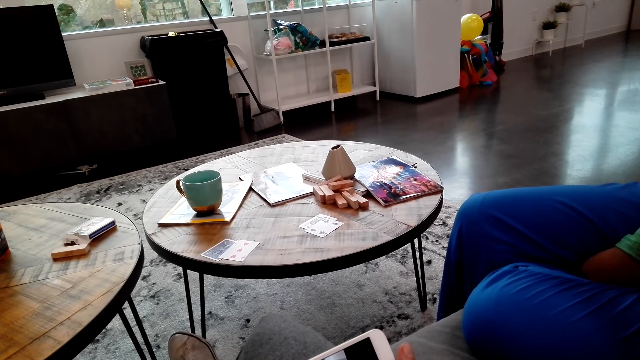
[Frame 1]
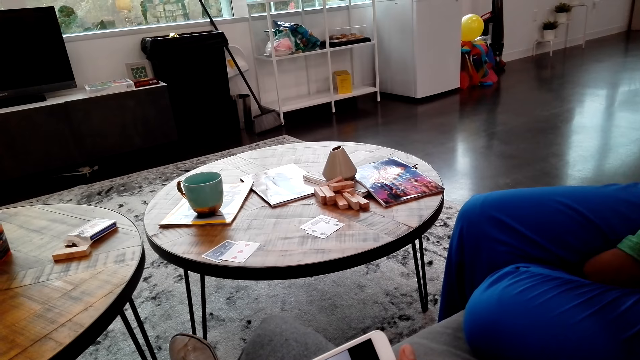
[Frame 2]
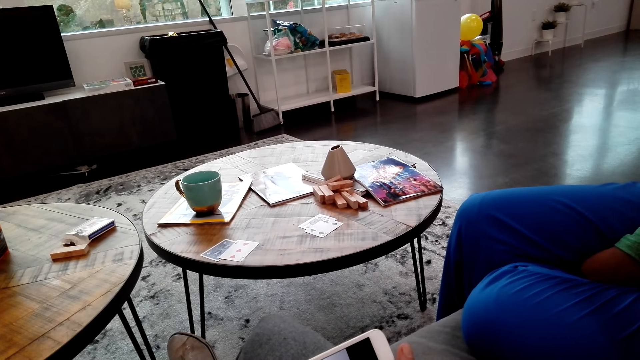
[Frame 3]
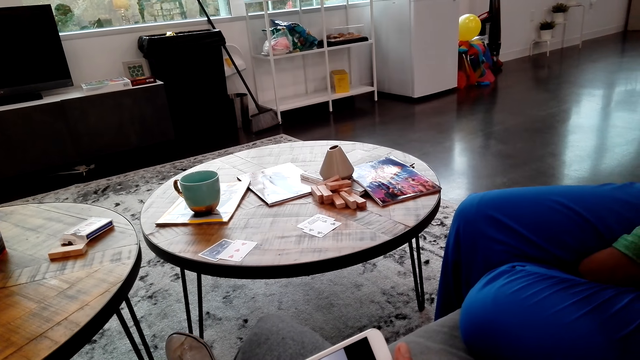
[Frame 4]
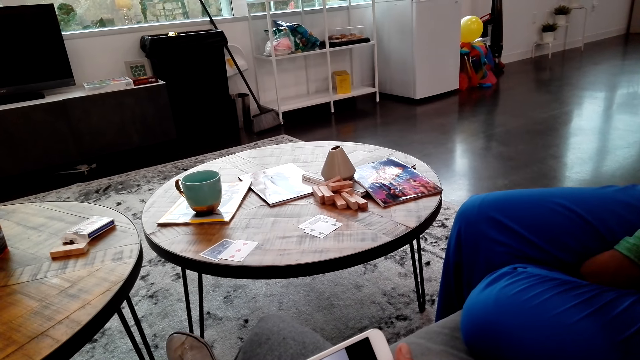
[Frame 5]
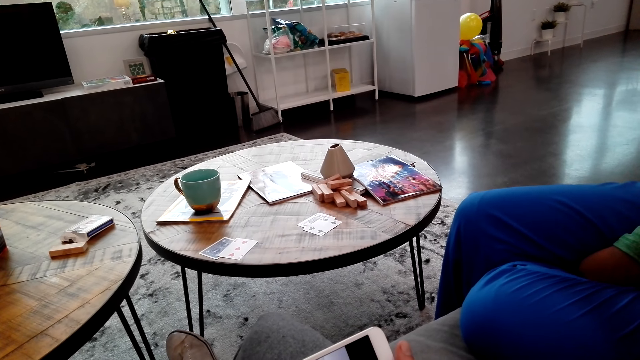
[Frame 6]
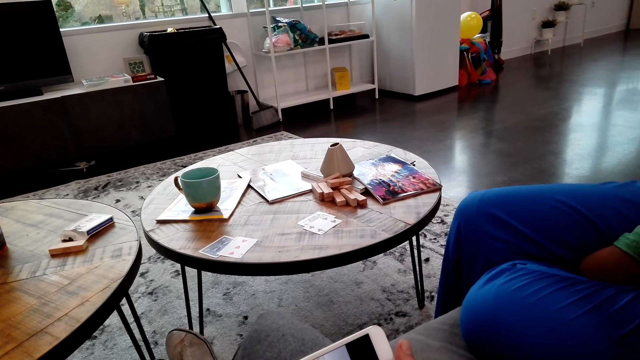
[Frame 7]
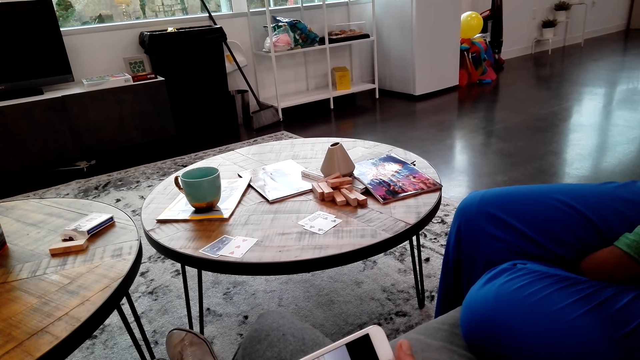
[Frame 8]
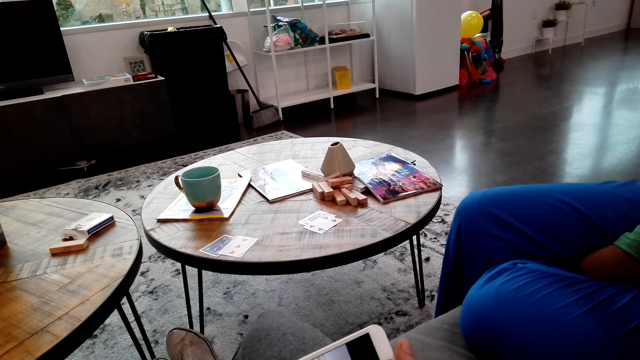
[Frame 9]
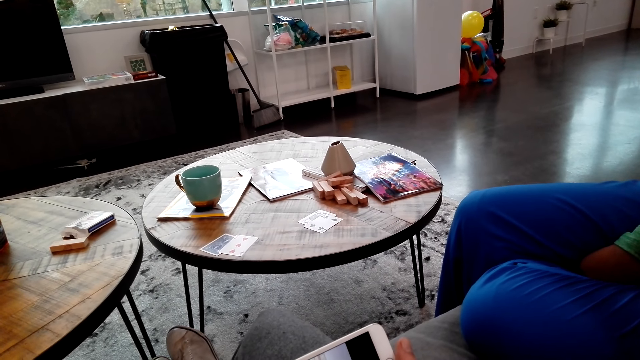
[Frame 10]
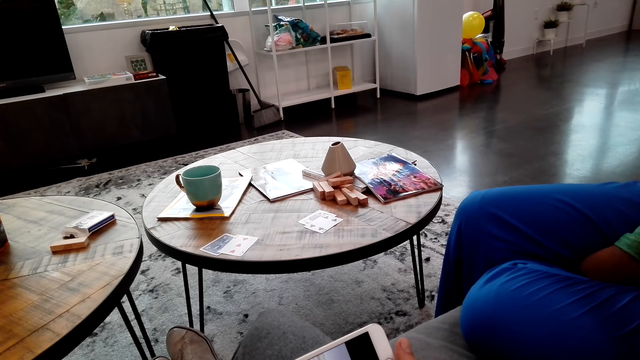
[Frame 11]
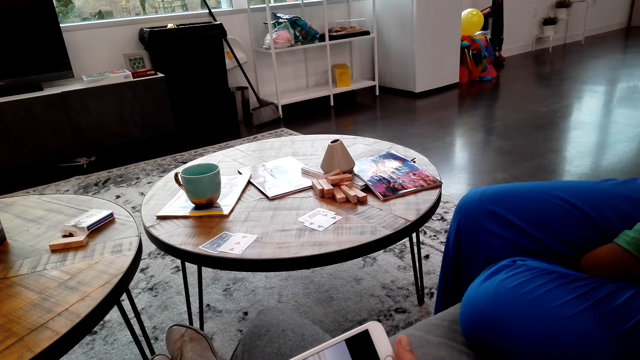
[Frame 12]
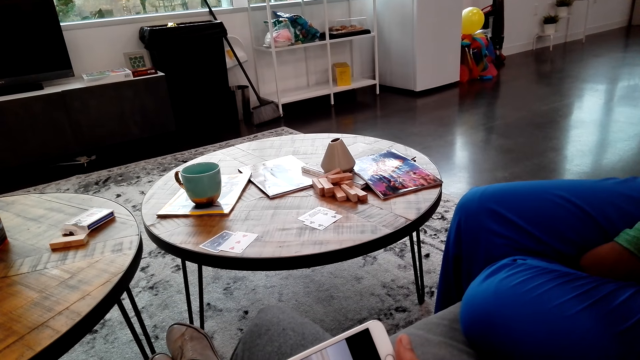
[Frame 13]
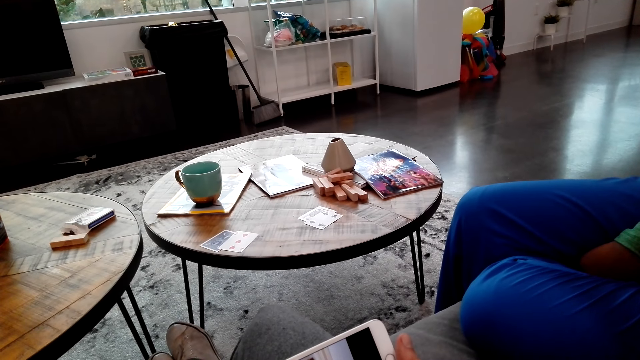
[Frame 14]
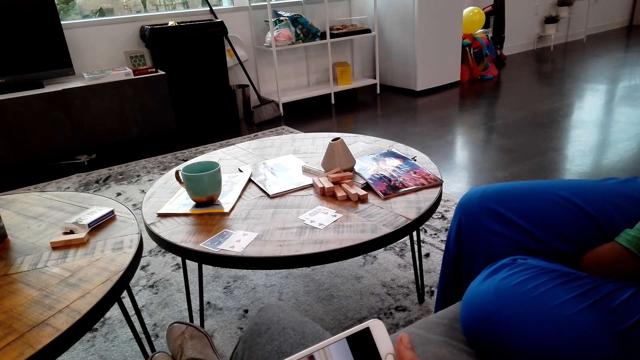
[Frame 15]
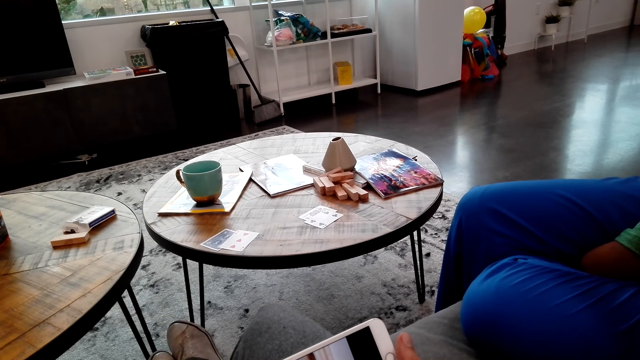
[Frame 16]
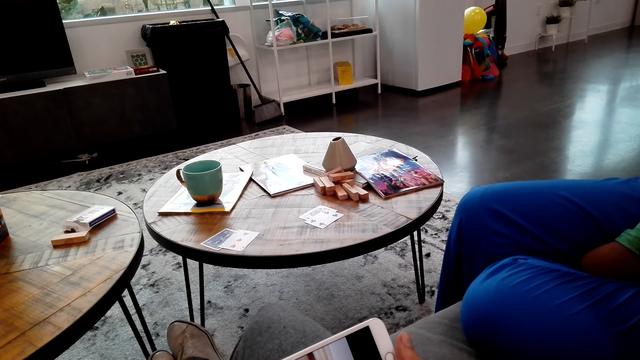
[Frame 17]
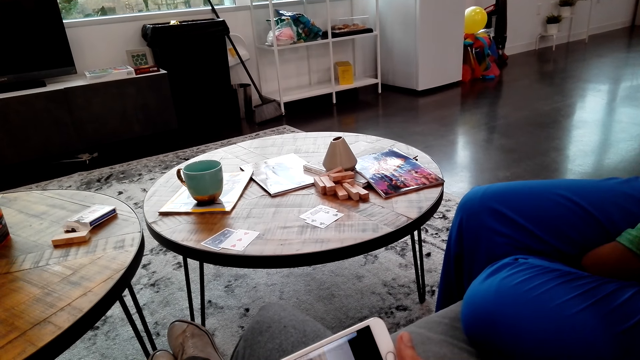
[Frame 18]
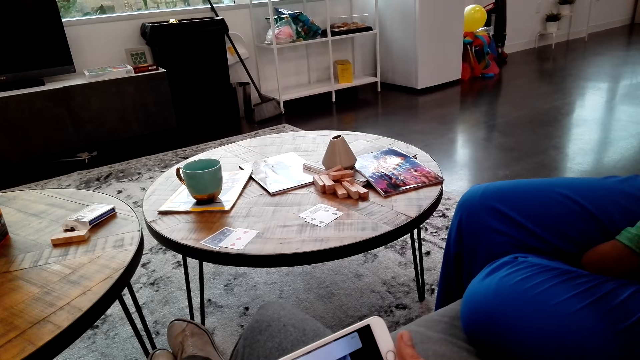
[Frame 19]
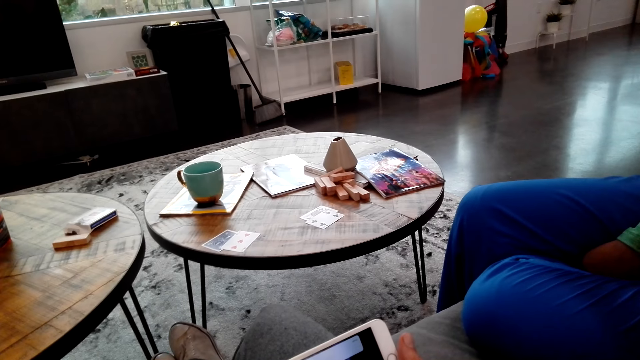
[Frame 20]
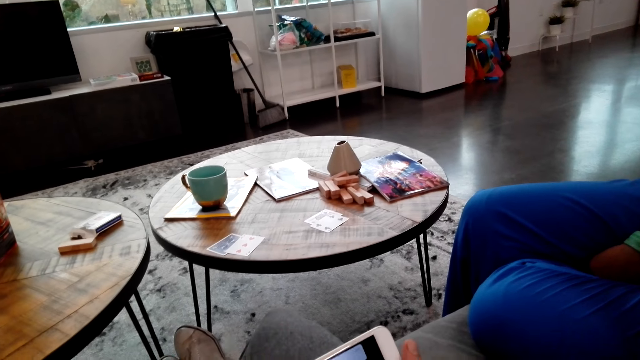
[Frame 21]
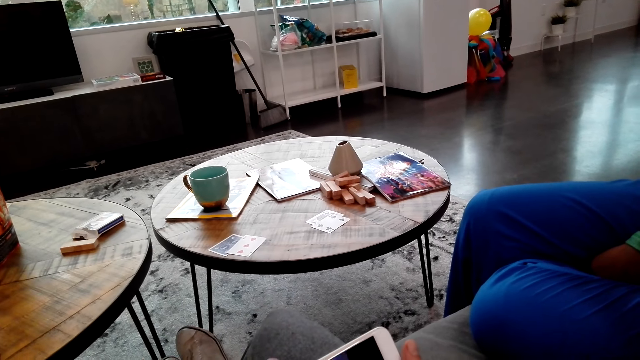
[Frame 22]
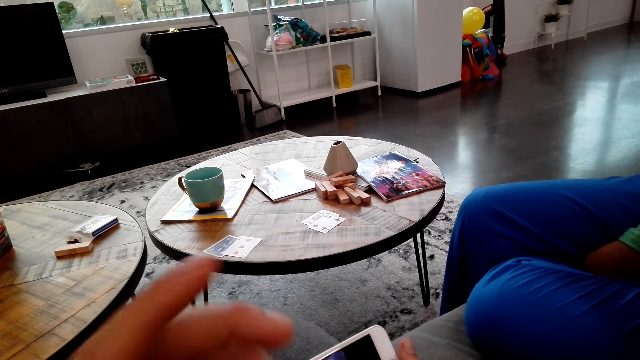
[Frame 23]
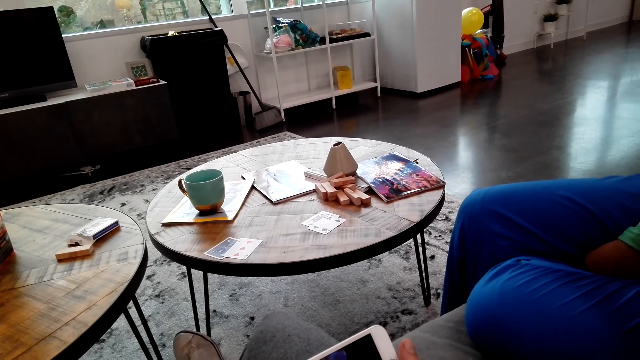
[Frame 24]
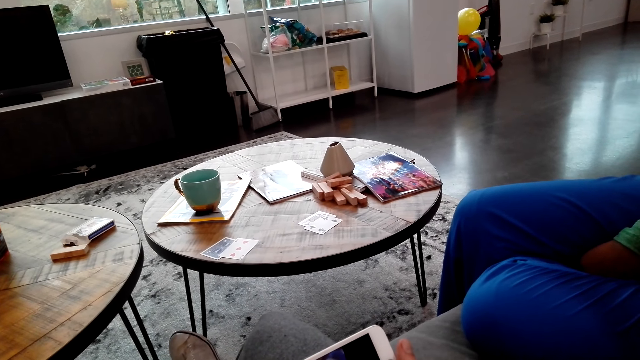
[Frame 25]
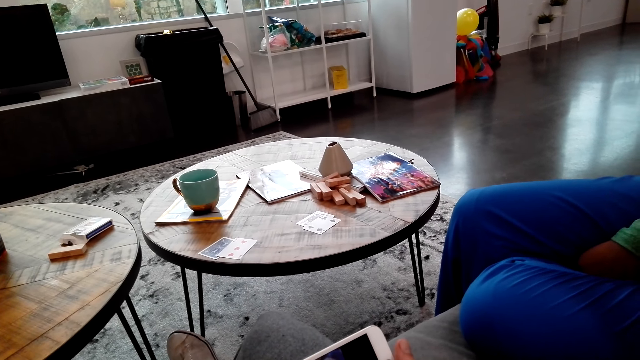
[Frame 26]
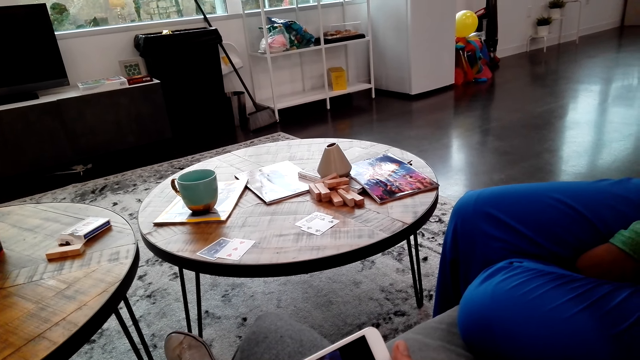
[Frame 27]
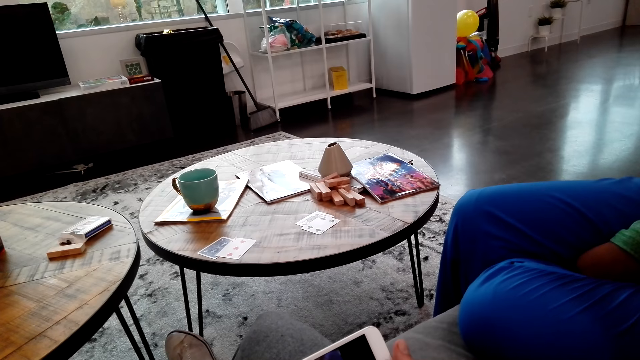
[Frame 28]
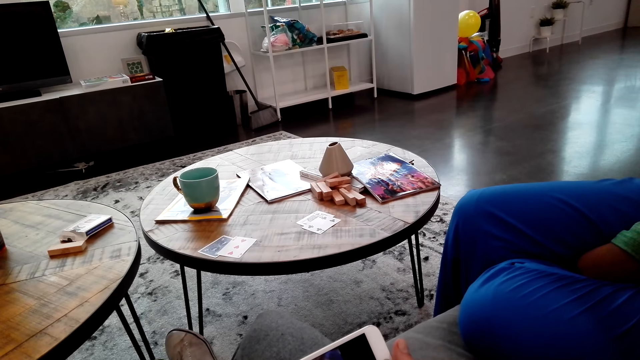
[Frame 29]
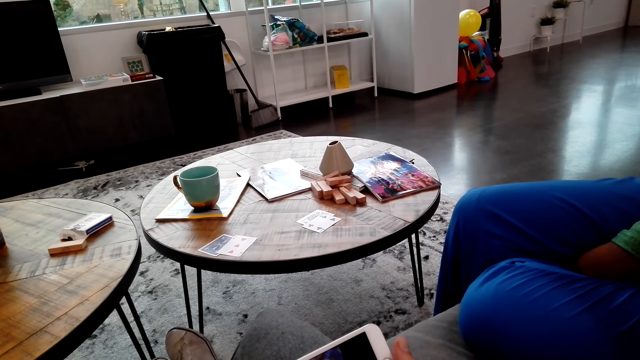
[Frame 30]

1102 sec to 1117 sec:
The camera wearer watches a game on the phone. They lift a hand. A woman speaks to the camera wearer.

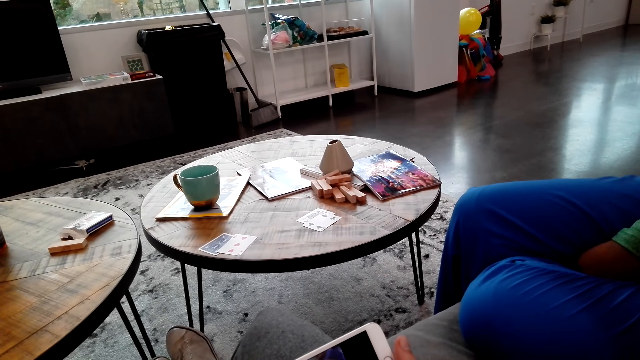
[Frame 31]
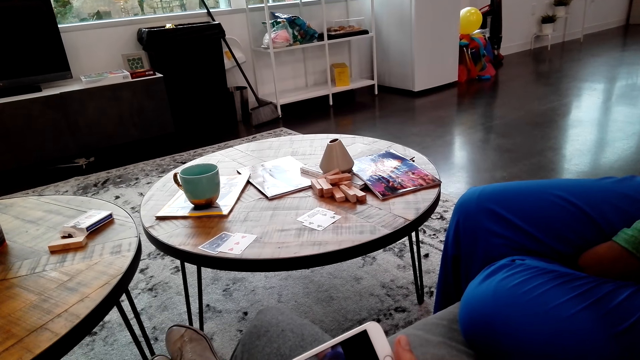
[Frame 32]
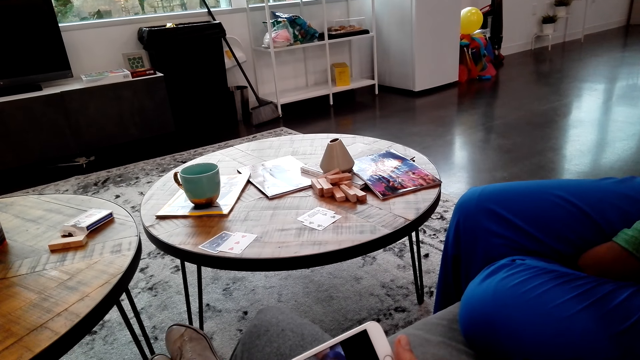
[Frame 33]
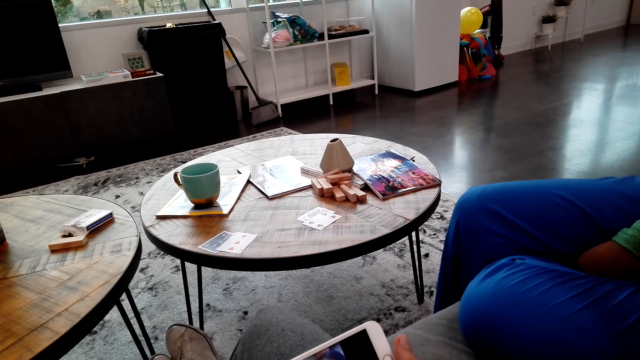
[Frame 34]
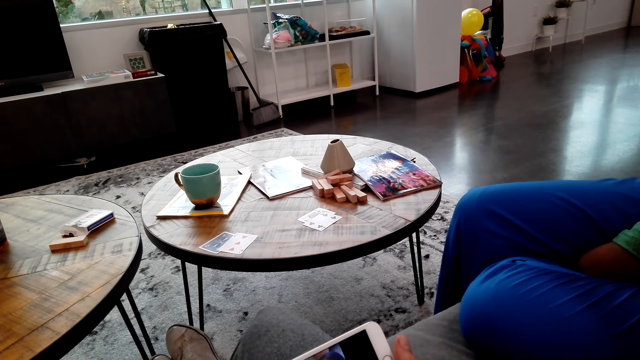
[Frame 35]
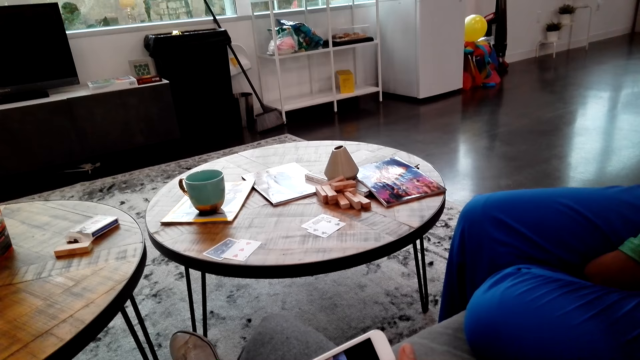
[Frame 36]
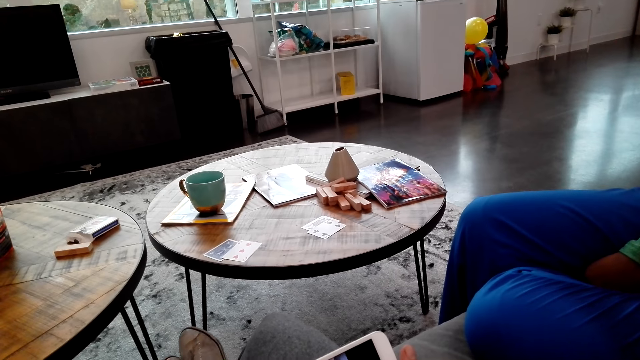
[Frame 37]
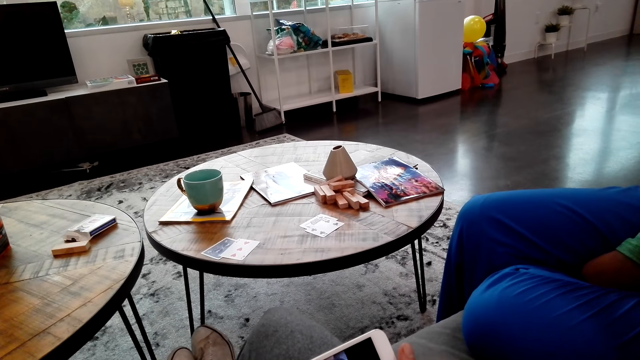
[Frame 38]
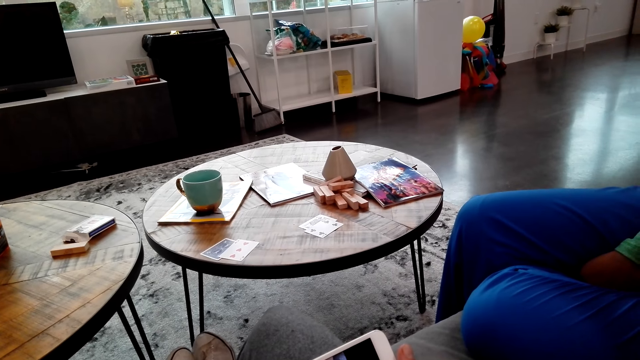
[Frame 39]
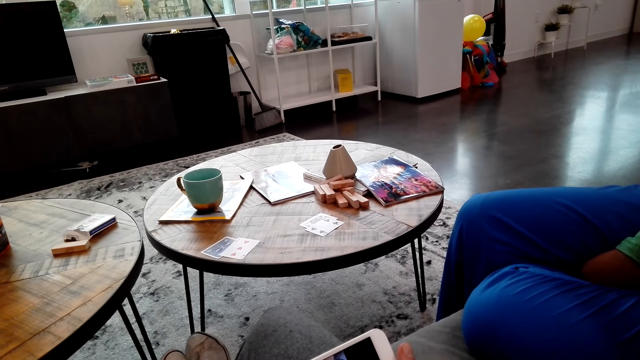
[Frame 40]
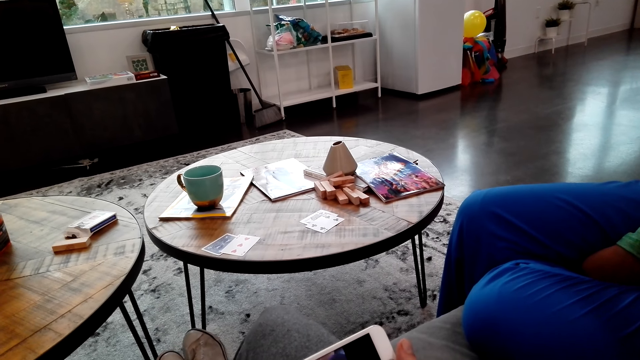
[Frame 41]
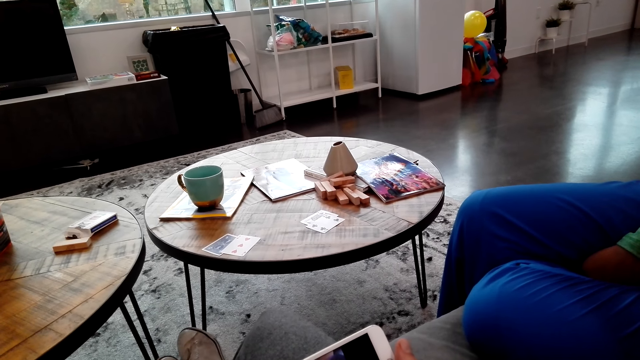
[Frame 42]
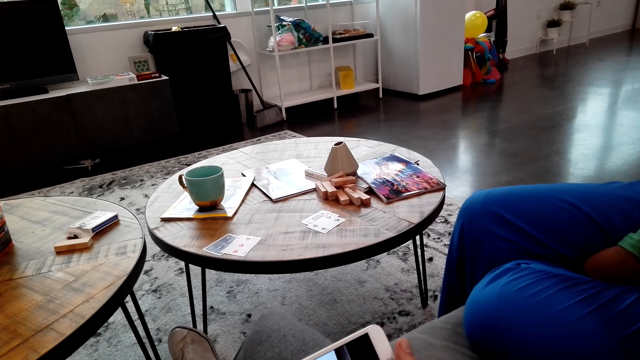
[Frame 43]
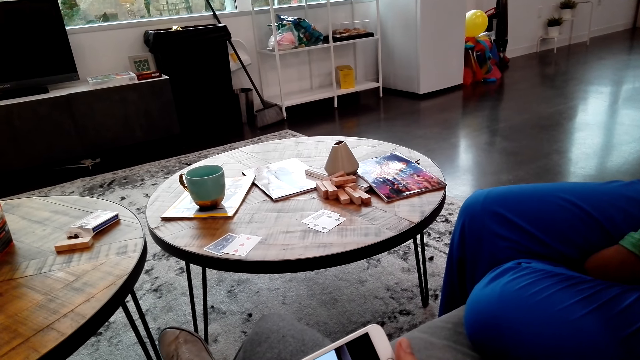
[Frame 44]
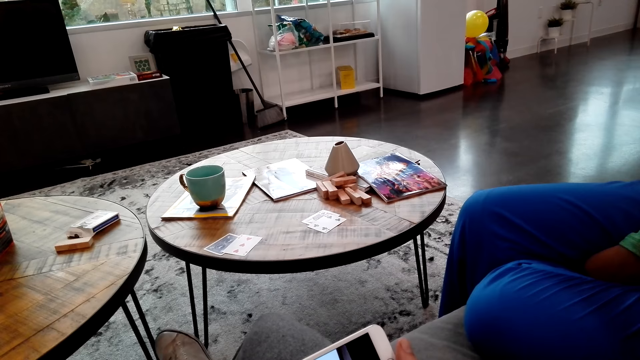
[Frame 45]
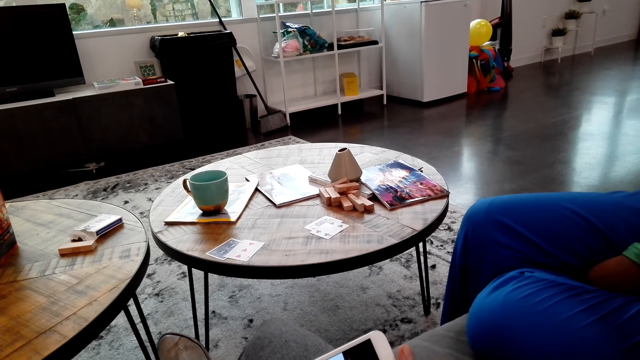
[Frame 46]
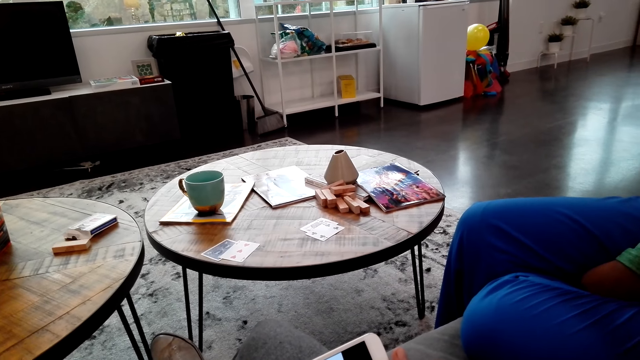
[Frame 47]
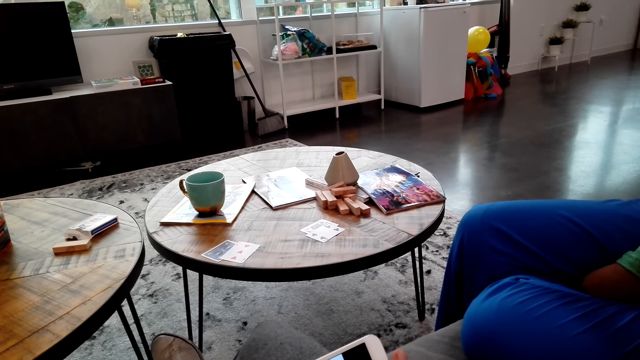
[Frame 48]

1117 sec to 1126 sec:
The camera wearer speaks to the woman.
